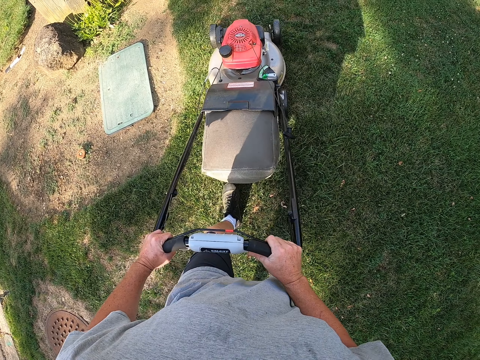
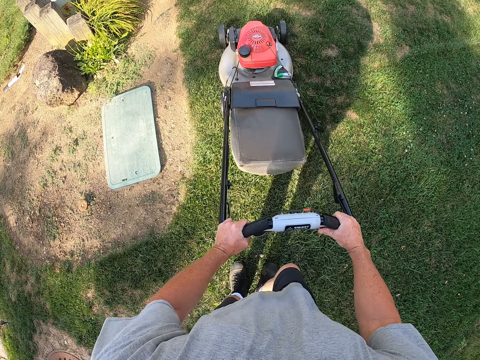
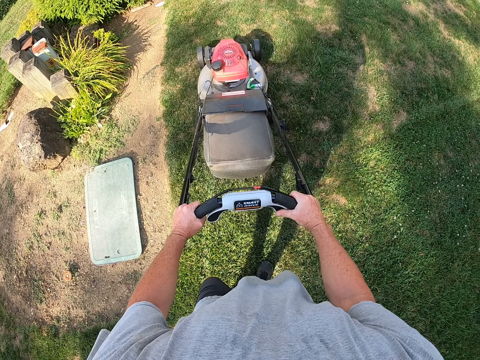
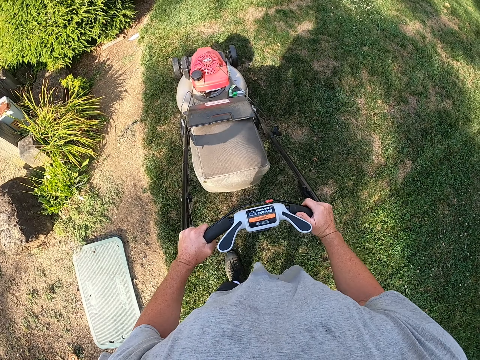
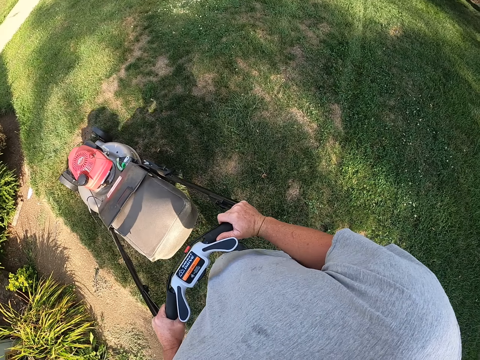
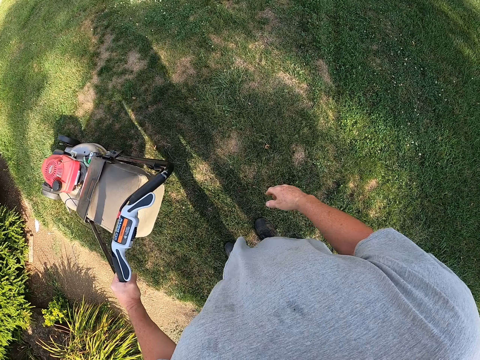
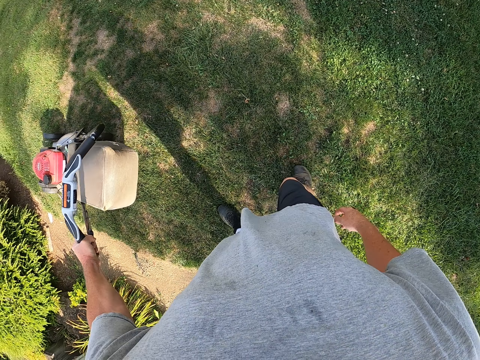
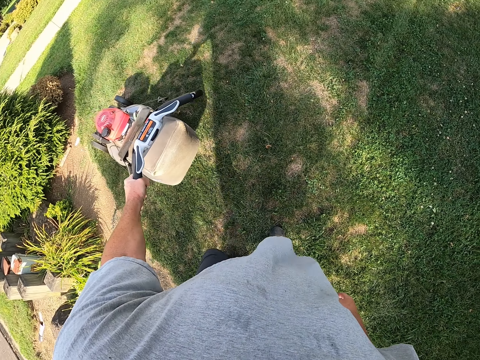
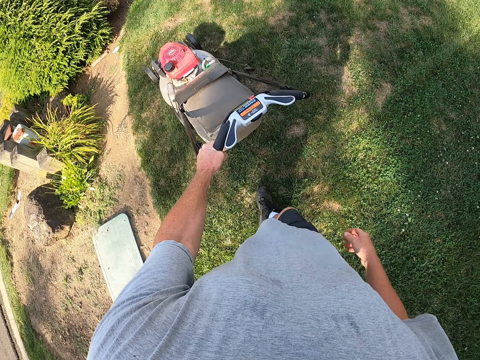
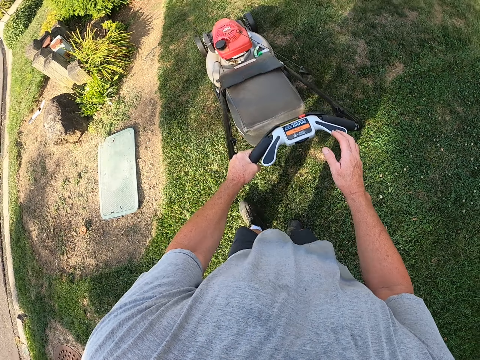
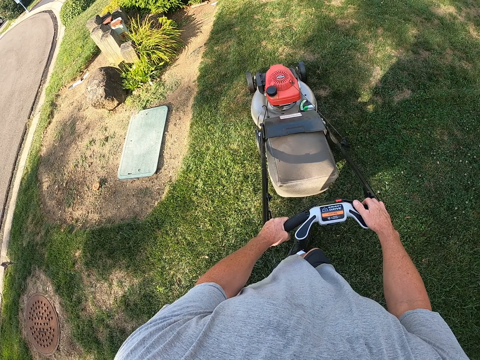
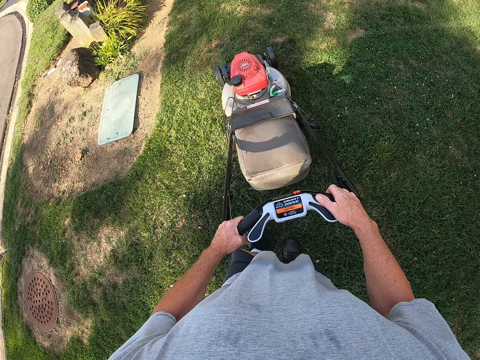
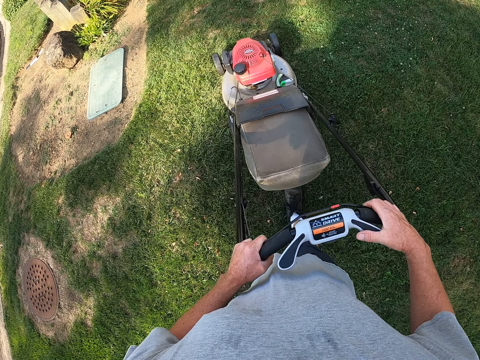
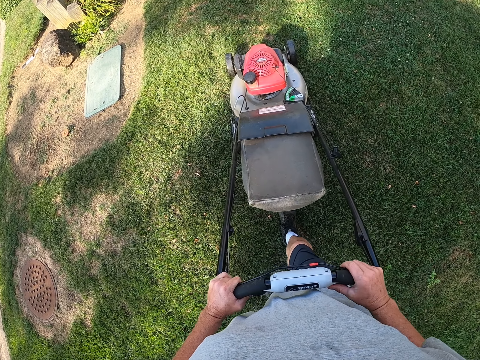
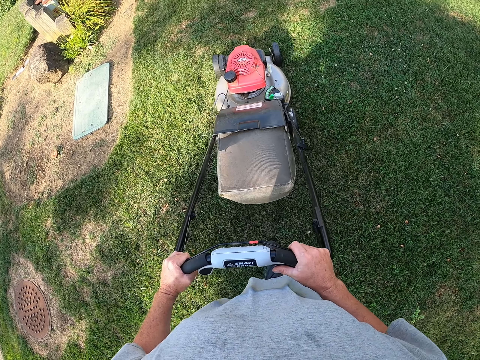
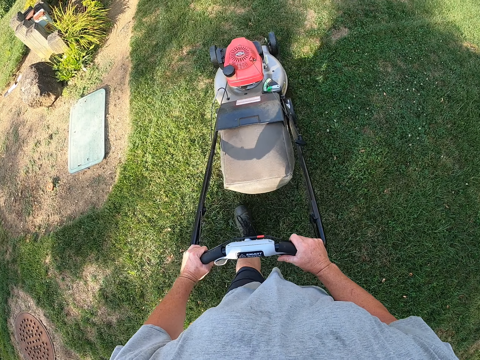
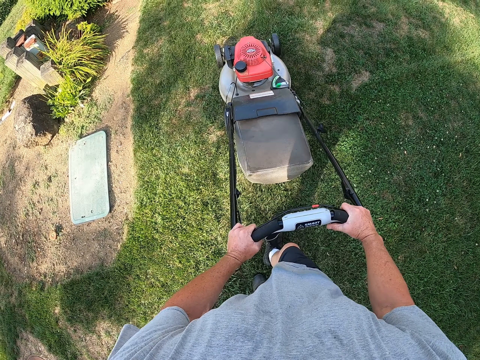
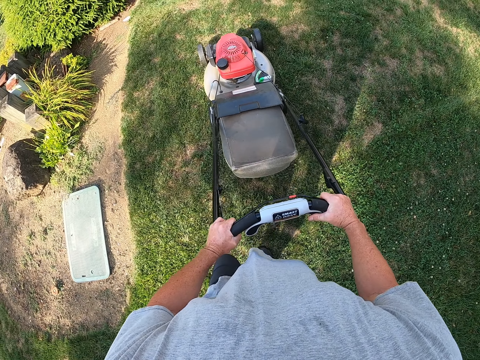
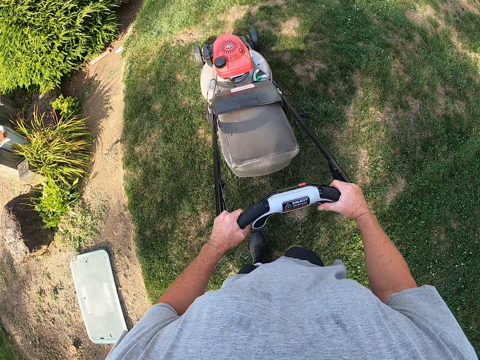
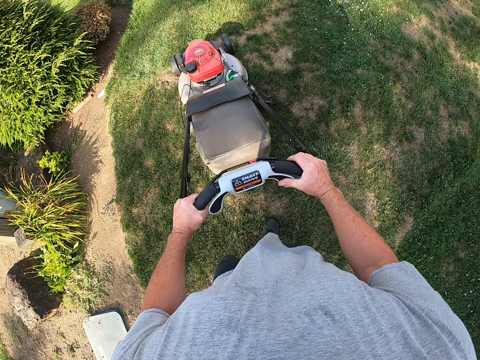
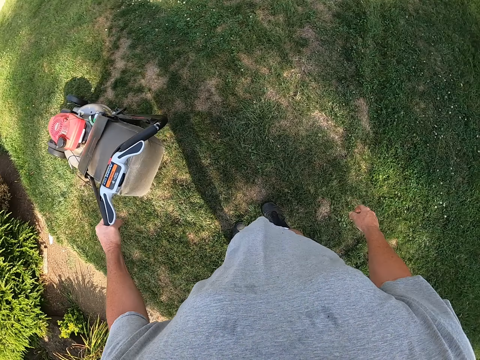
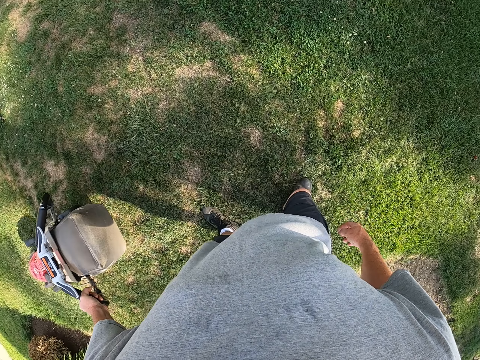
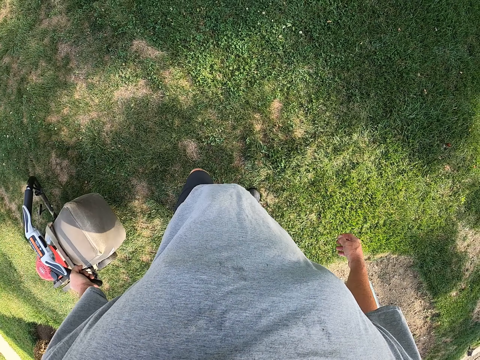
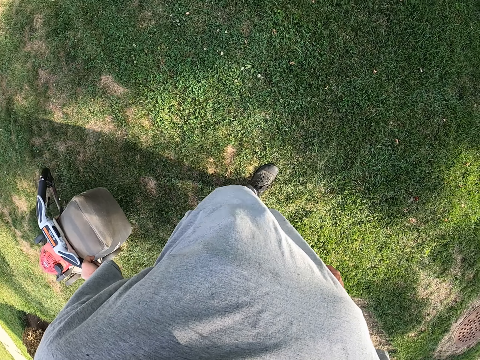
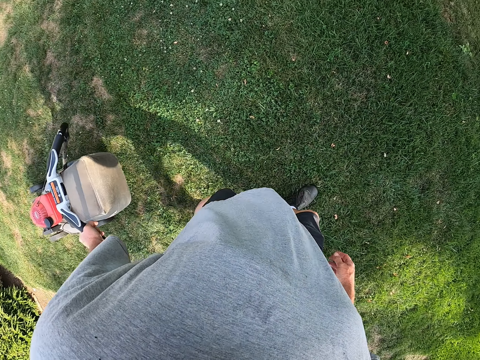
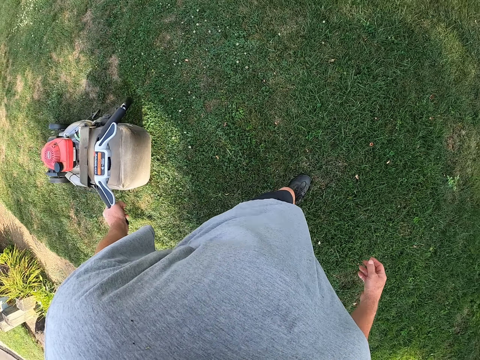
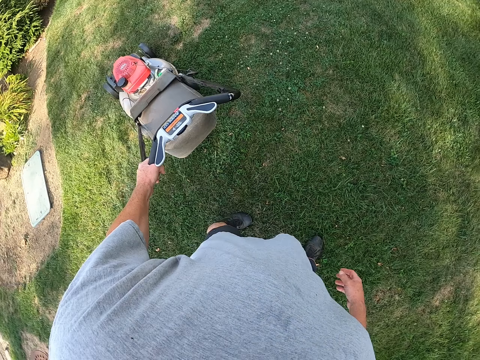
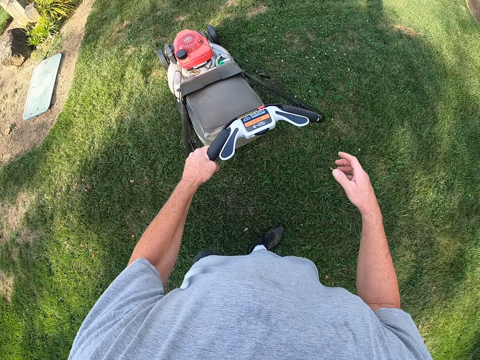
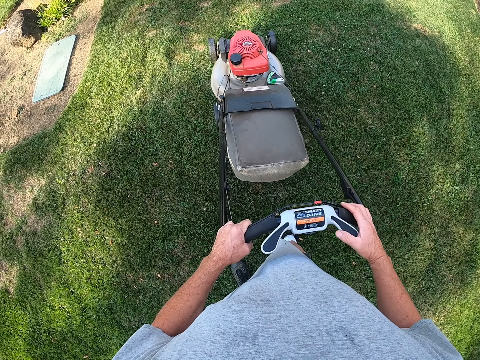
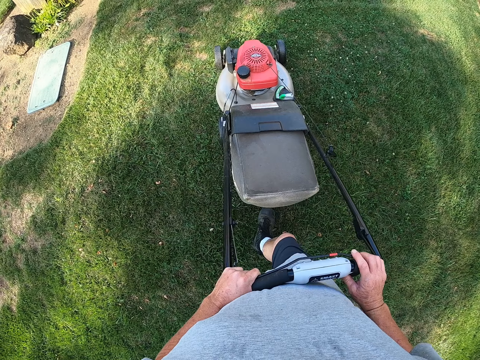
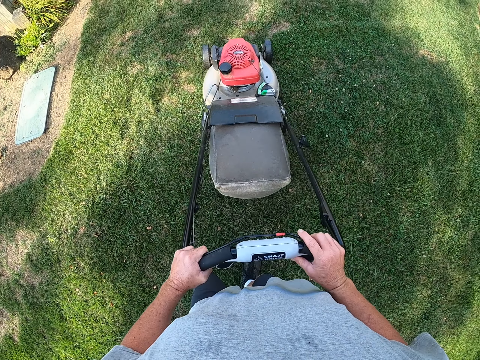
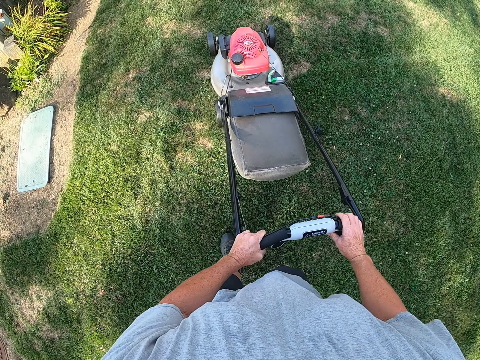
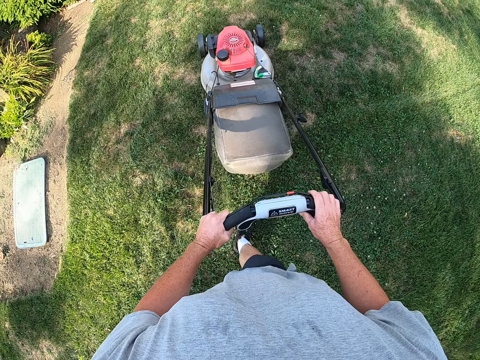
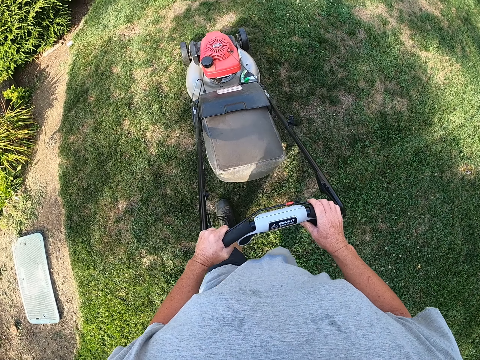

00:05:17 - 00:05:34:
The camera wearer pulls the mower backwards. They cut grass with the lawn mower. They pull the mower backwards. They cut grass with the lawn mower. They walk around. They cut the grass. They pull the mower backwards.

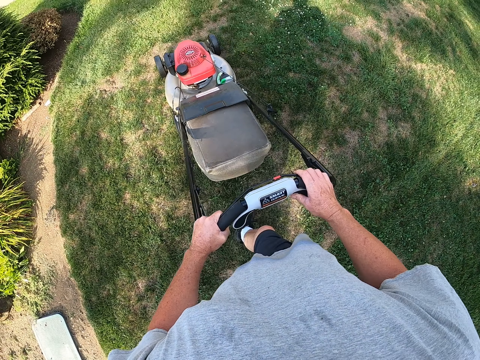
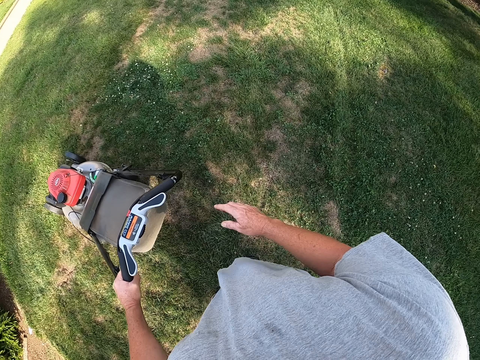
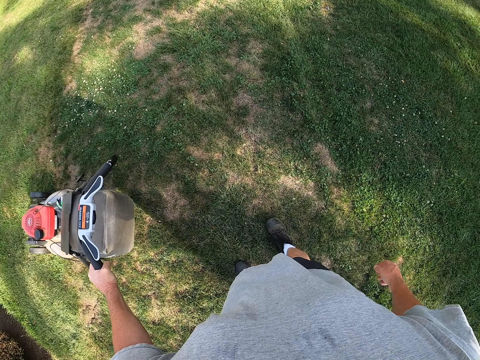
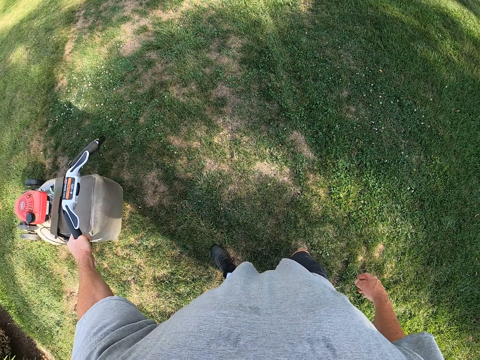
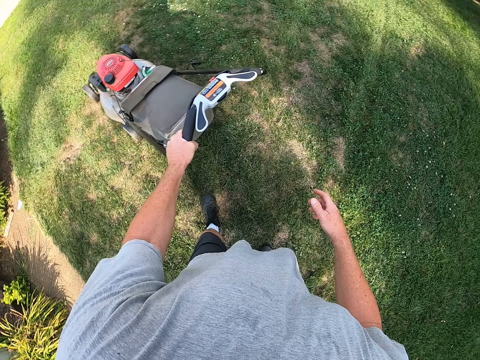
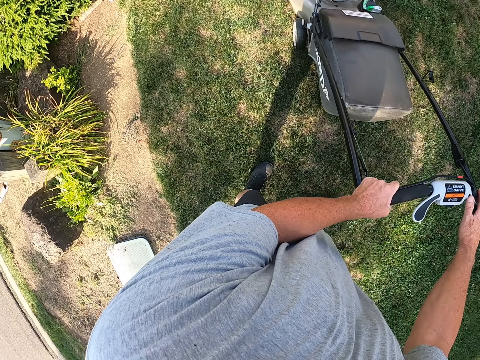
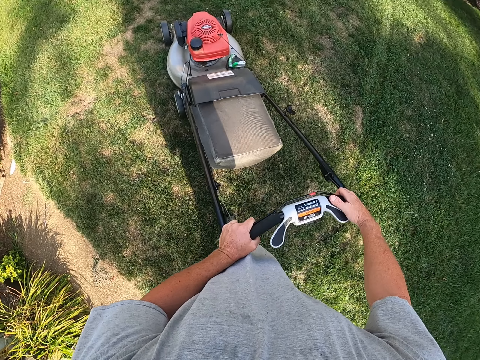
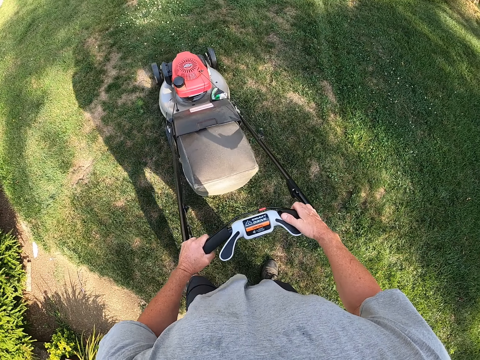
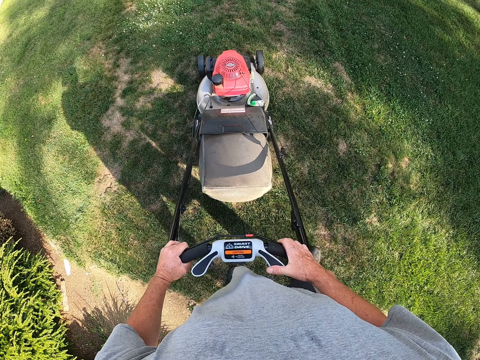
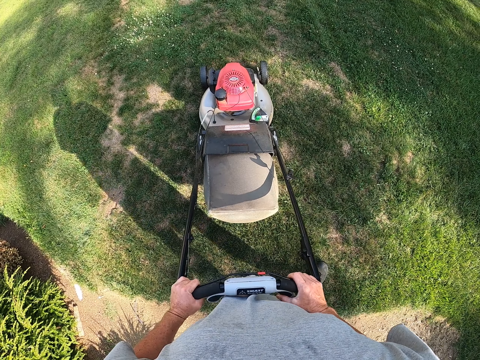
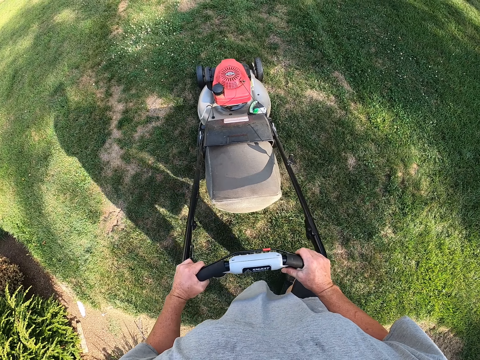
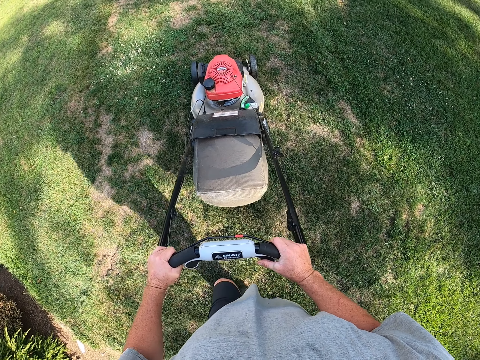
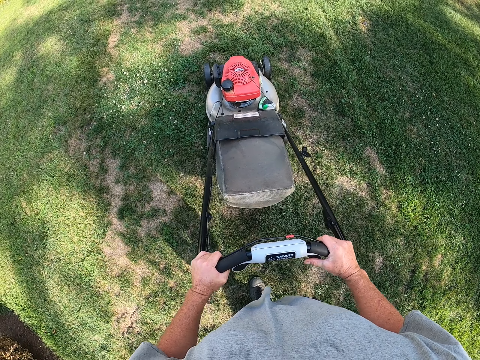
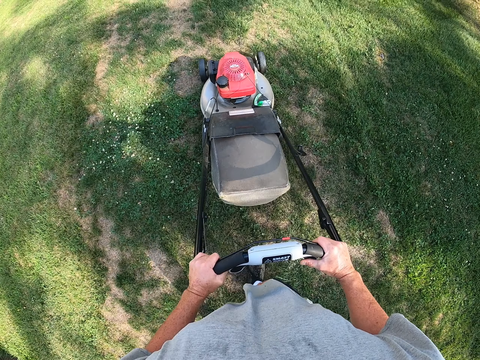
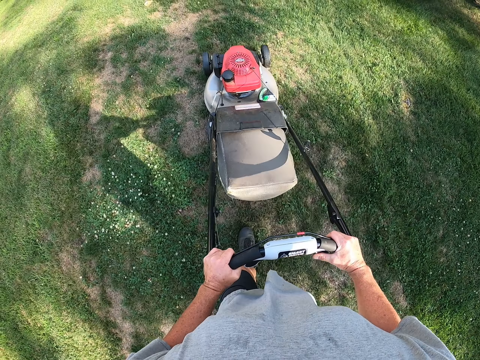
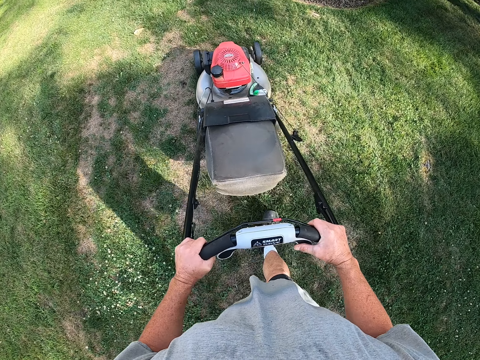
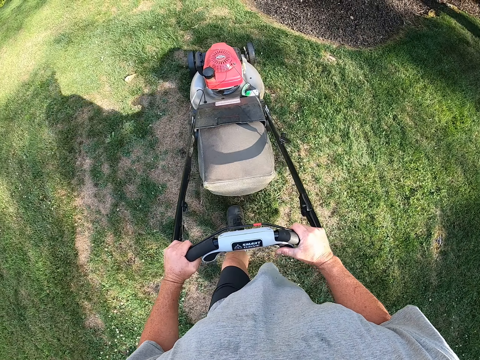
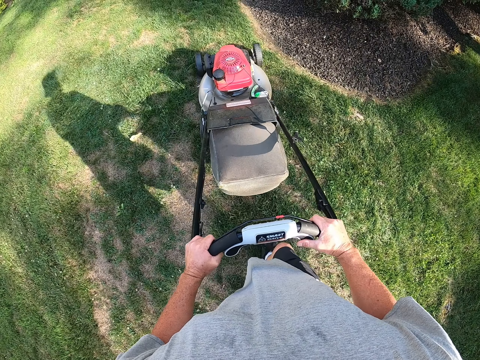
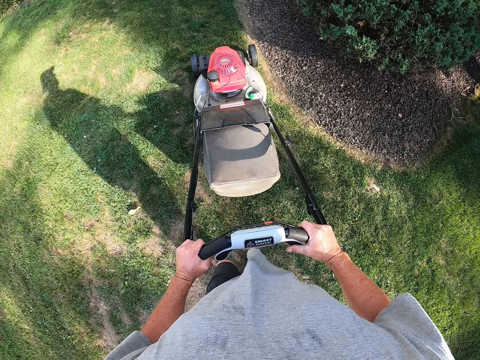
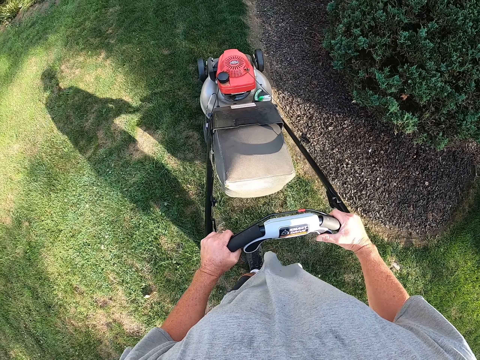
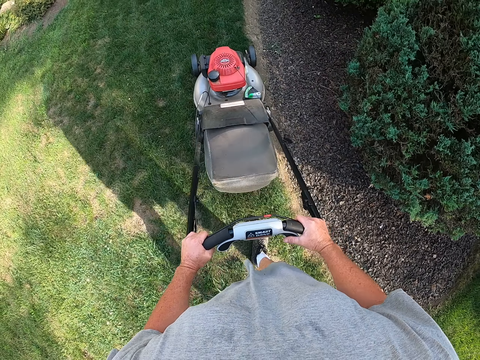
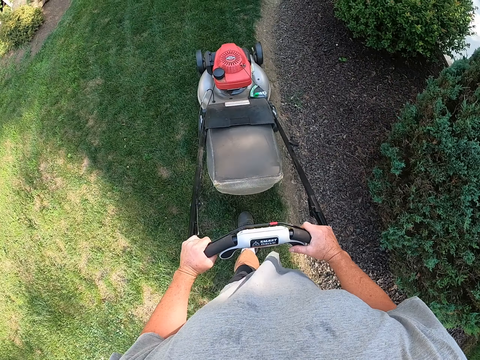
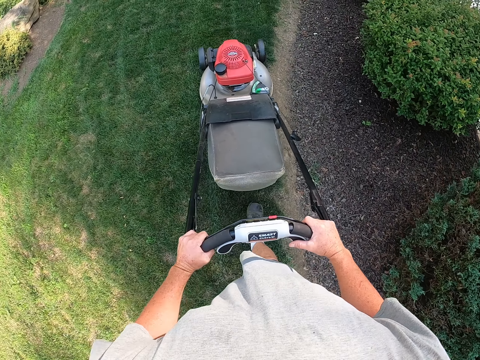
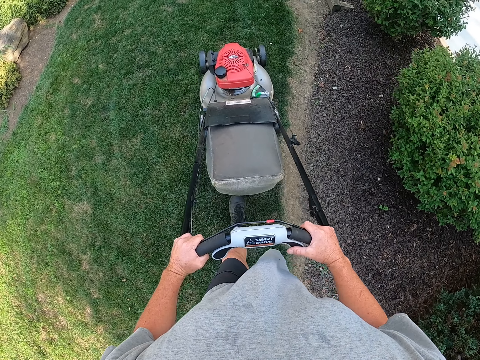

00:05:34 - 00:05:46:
The camera wearer cuts grass with the lawn mower. They pull the mower backwards.
